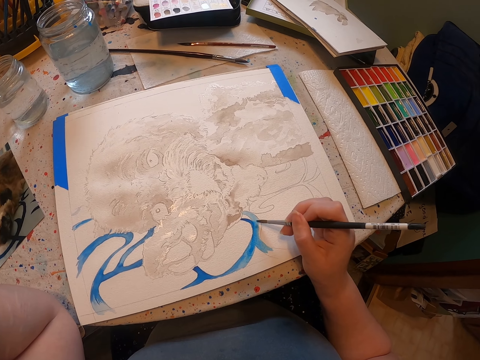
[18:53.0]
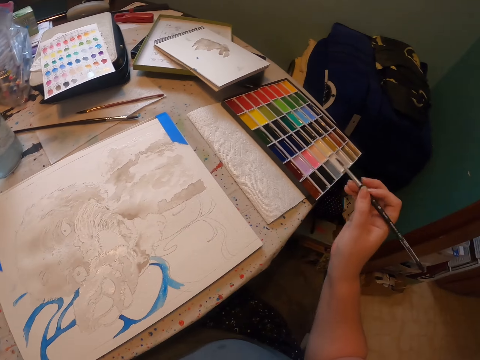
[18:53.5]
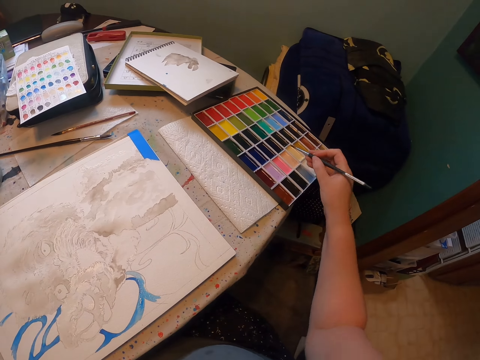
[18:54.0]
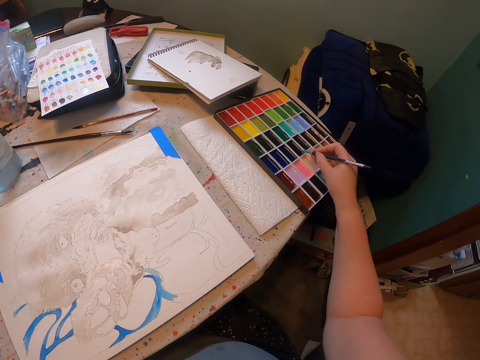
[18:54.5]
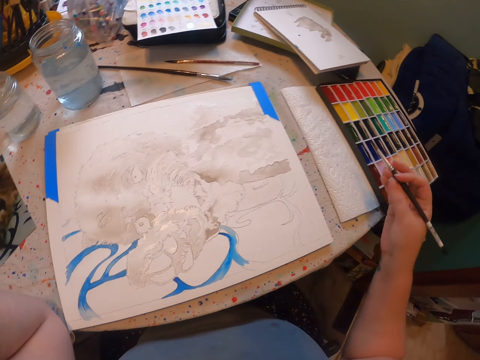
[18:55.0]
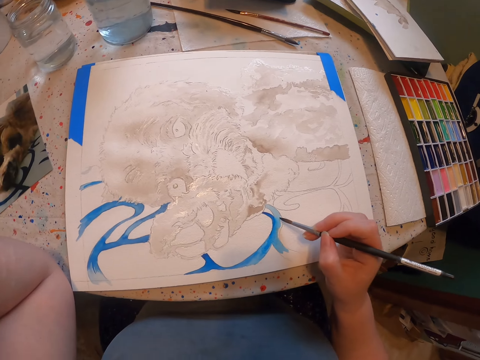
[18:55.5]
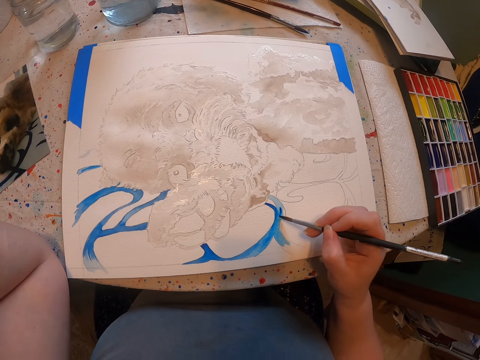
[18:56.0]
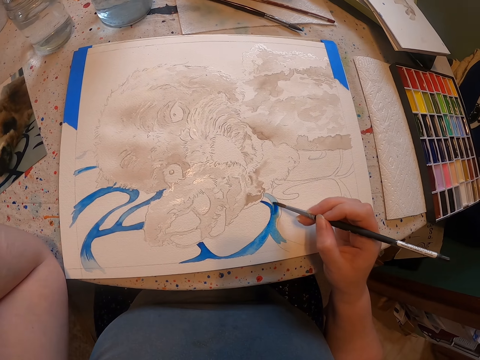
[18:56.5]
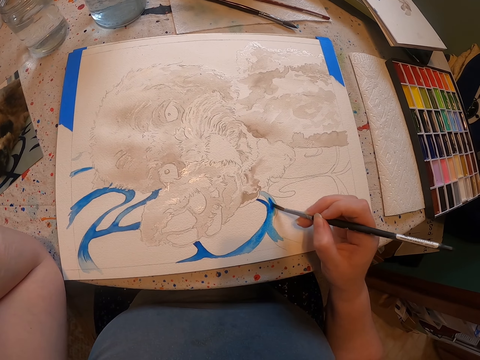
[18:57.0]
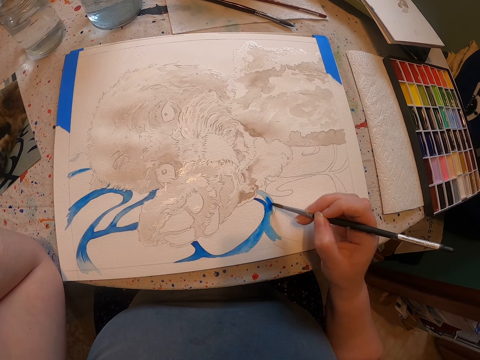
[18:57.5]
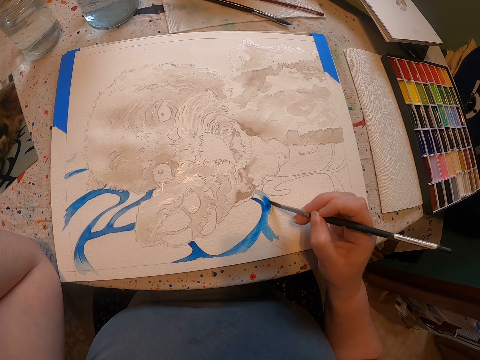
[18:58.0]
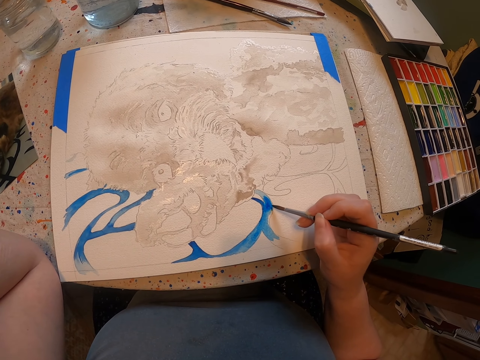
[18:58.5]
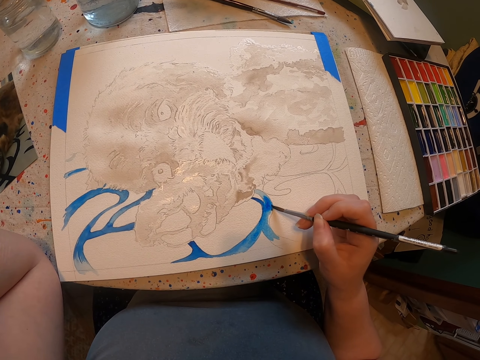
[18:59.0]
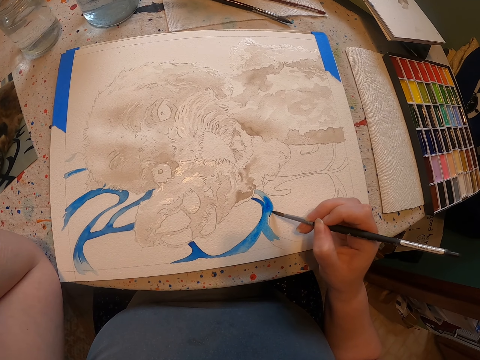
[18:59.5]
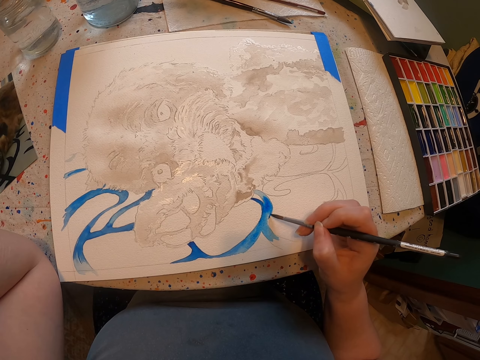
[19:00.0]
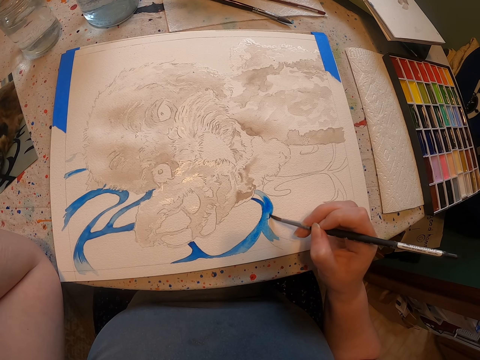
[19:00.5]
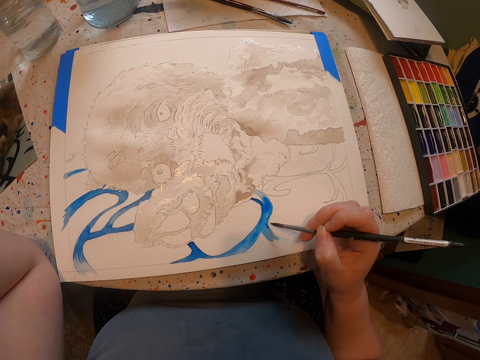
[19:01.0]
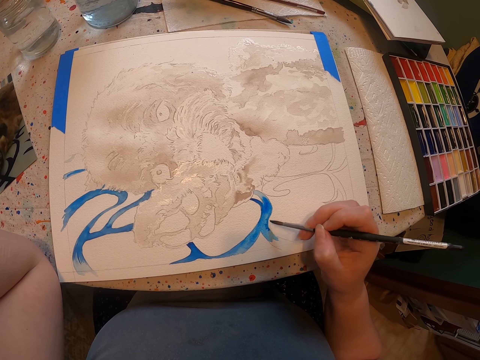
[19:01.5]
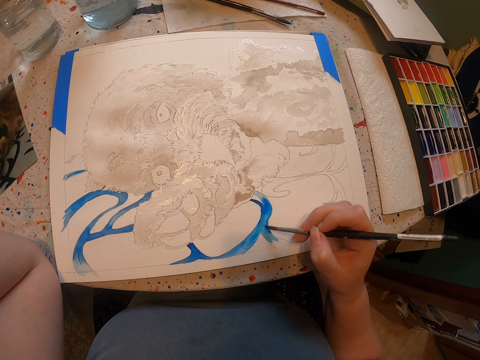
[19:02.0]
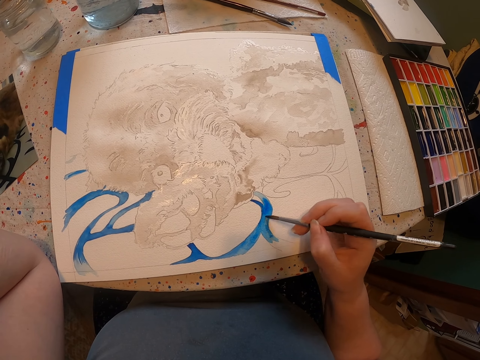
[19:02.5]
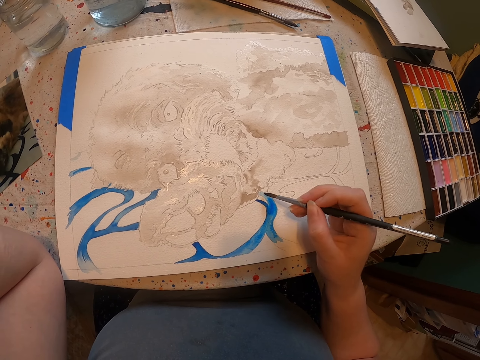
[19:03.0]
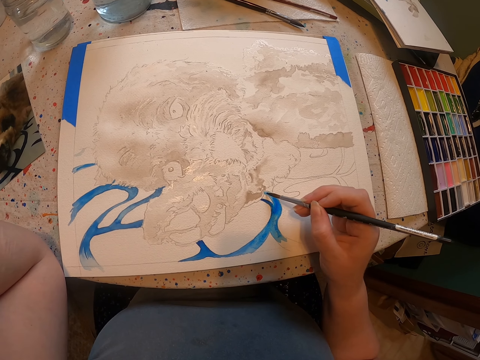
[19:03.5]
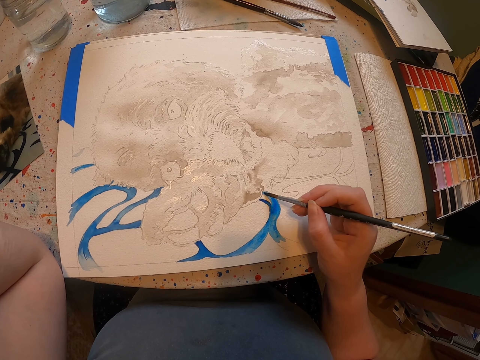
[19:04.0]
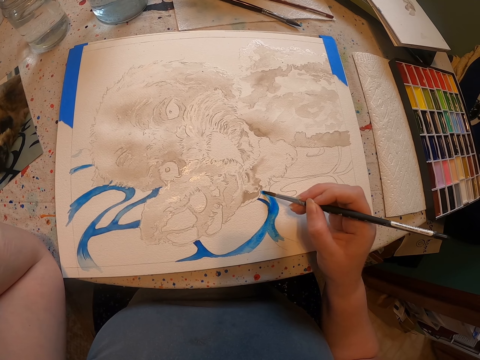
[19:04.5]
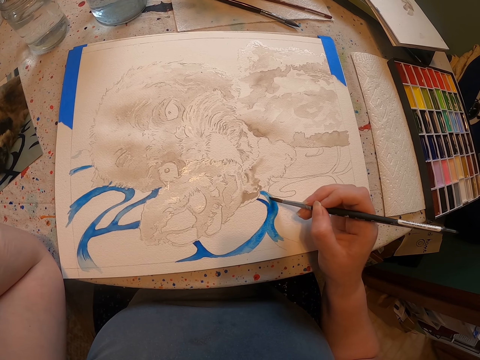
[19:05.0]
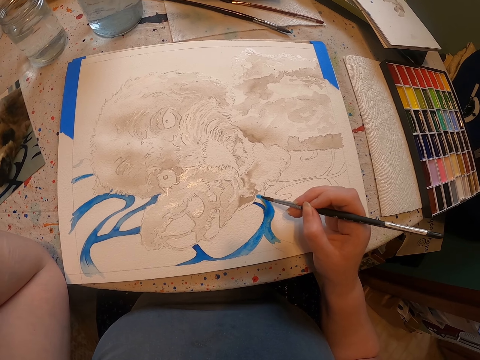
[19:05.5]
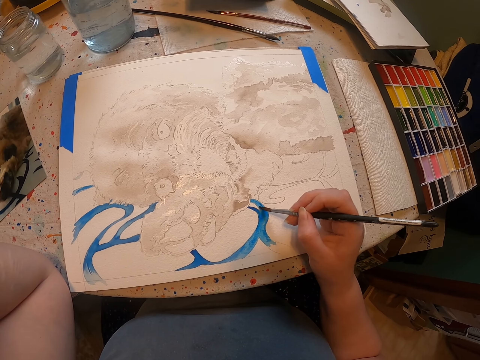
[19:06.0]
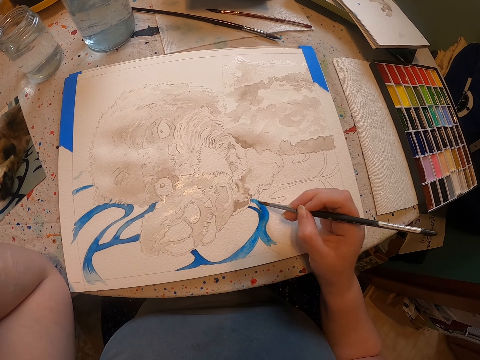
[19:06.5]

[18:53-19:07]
The camera wearer dips the brush in the paint. They paint the sketch with the brush on the sheet of paper.

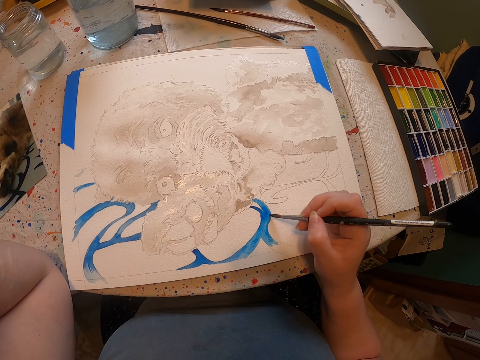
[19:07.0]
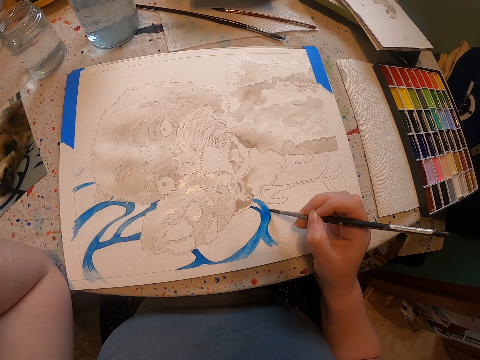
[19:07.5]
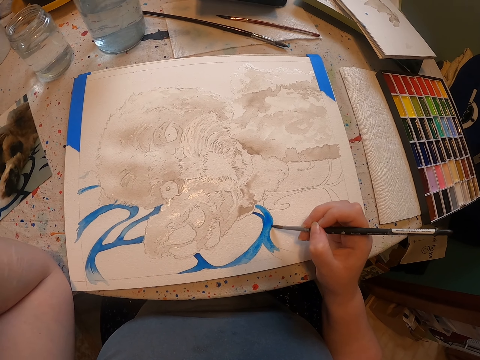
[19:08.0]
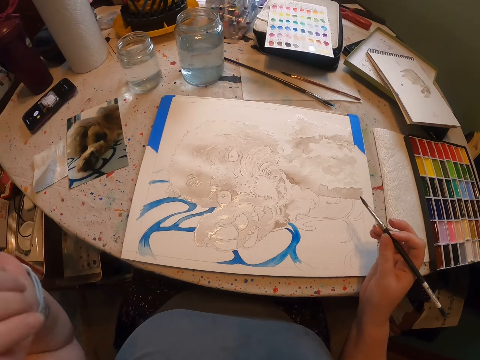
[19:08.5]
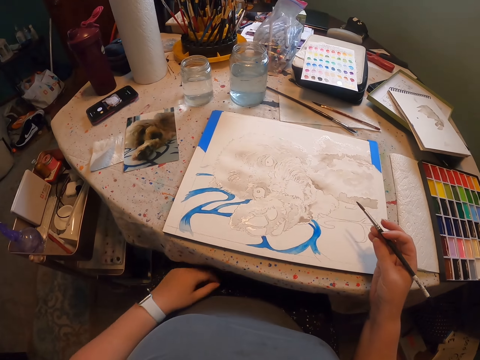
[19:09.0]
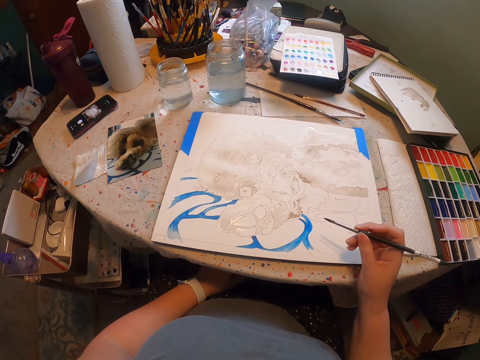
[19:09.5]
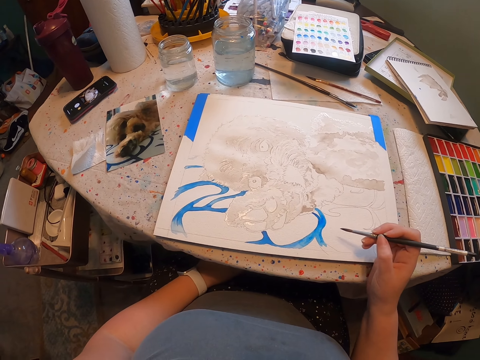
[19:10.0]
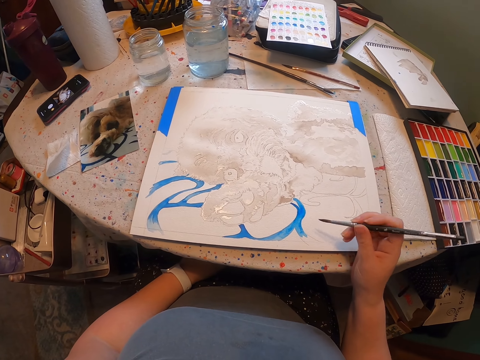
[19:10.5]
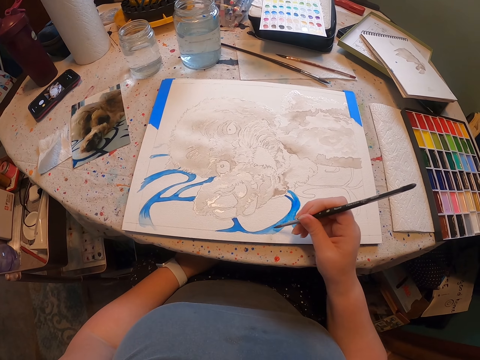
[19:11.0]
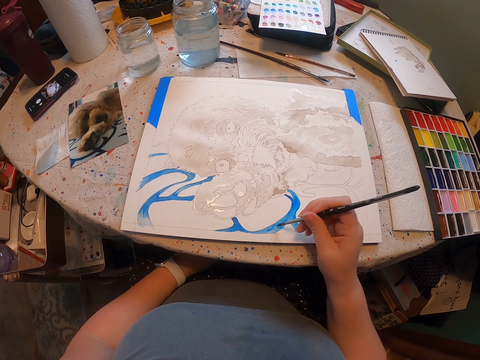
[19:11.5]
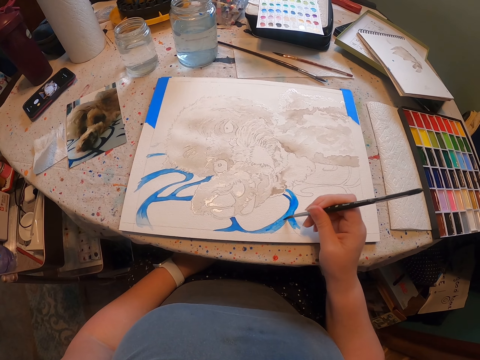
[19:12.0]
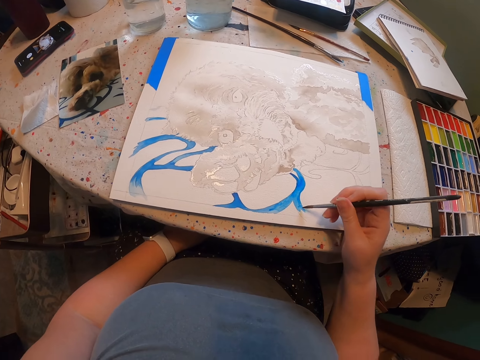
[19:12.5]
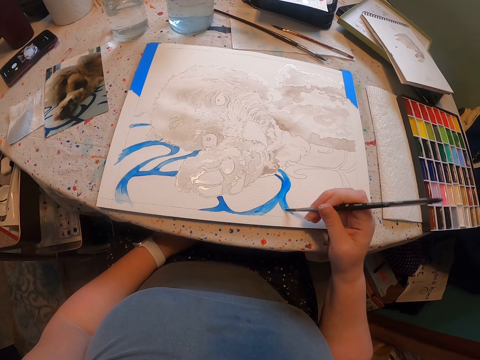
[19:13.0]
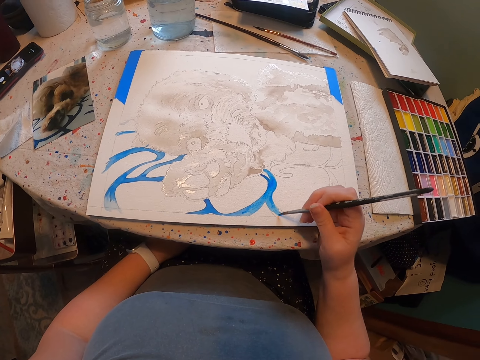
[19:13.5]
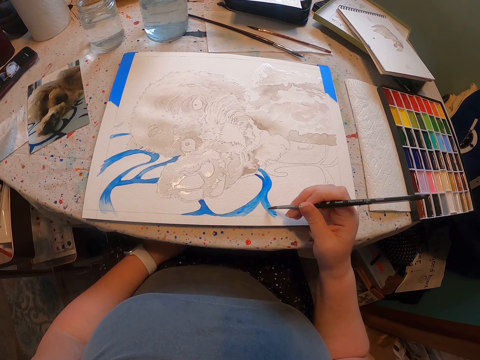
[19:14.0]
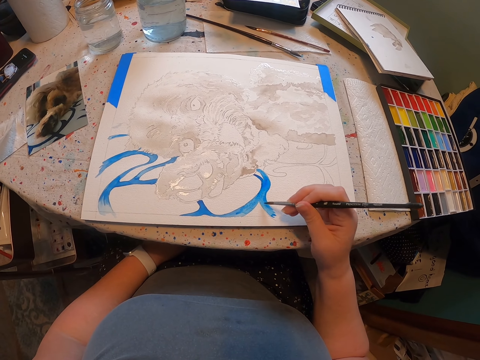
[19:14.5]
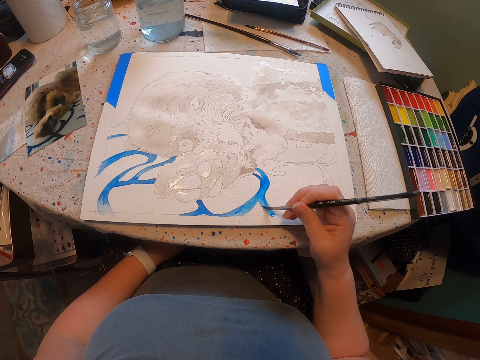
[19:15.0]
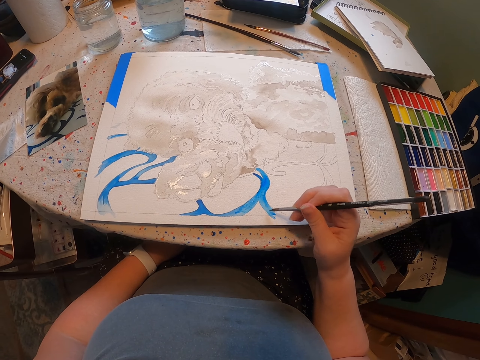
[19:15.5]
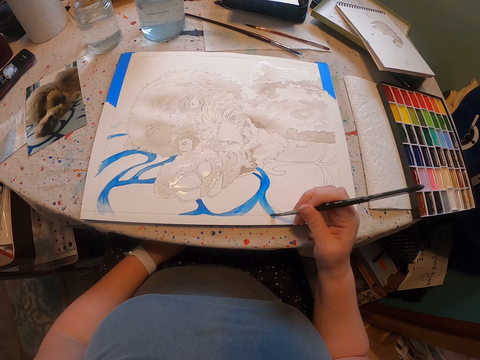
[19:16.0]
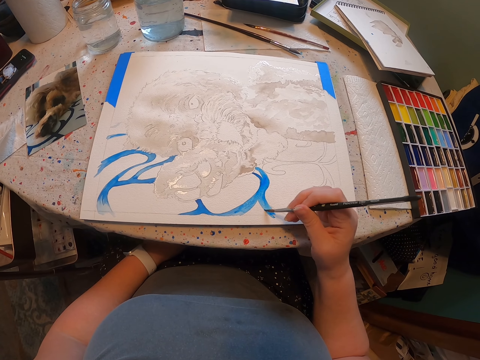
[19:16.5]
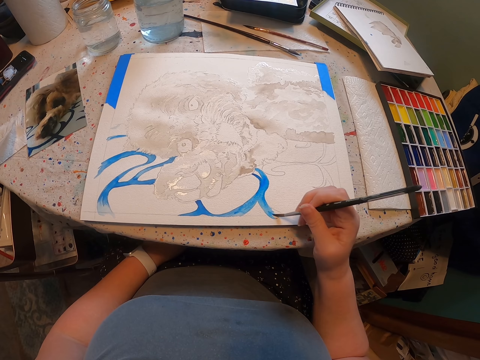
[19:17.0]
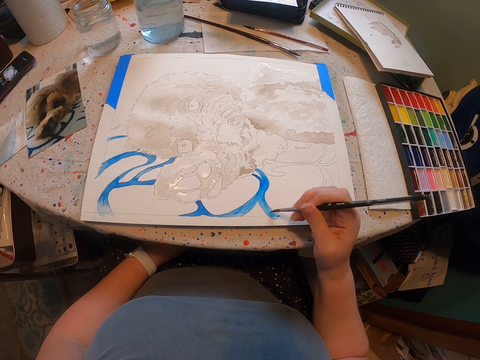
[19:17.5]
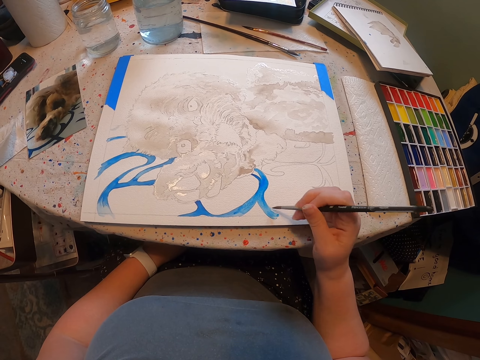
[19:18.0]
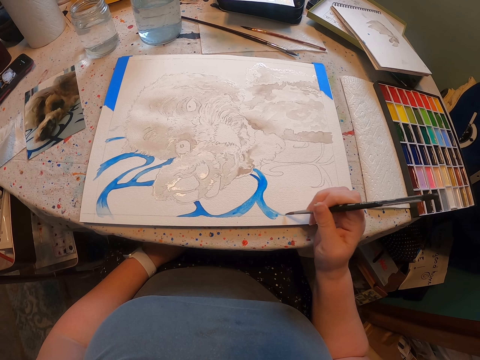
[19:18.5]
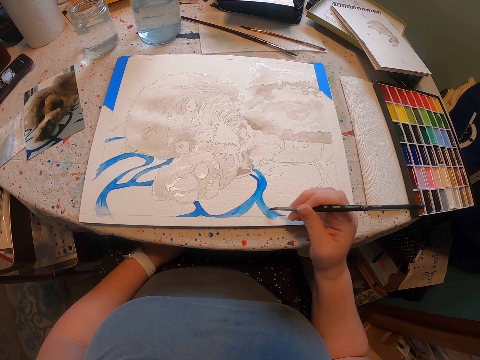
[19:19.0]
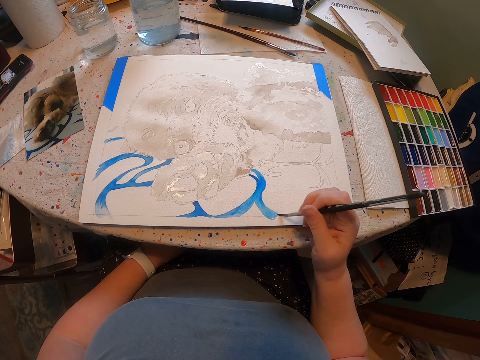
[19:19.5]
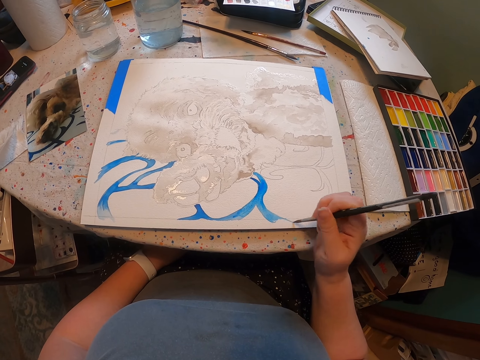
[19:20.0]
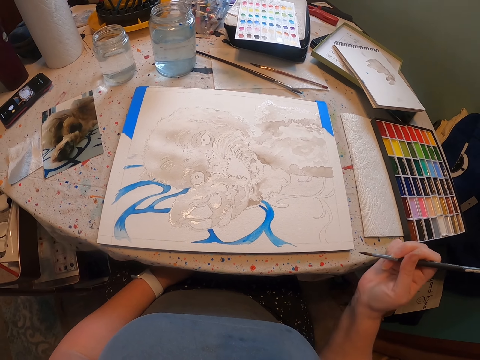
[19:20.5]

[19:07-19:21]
The camera wearer holds the brush. They paint on the sheet of paper.
